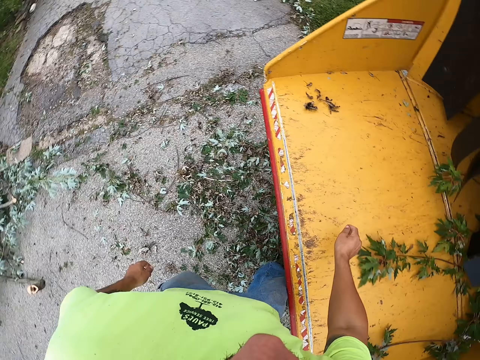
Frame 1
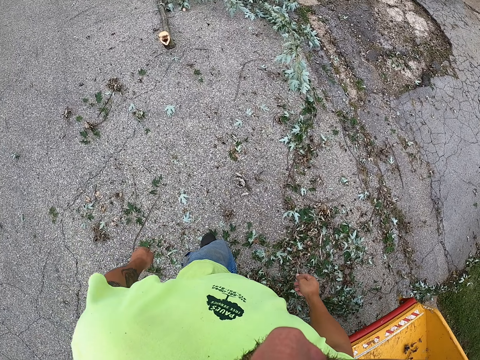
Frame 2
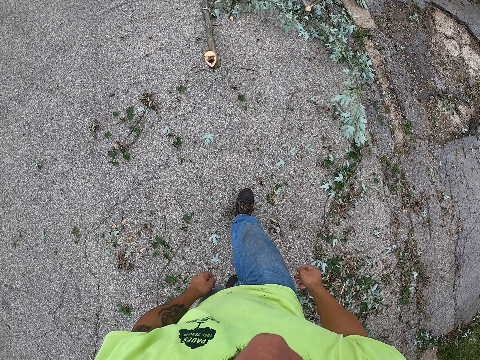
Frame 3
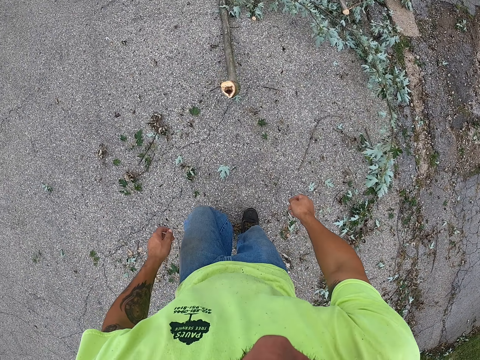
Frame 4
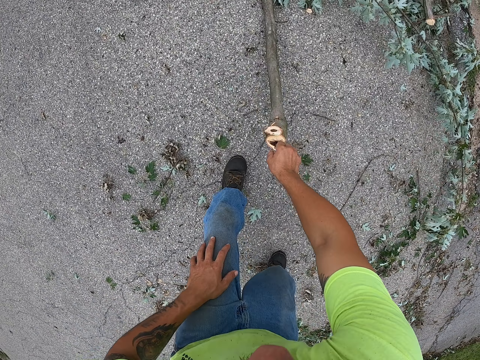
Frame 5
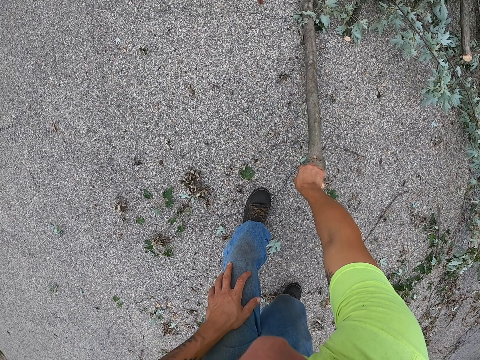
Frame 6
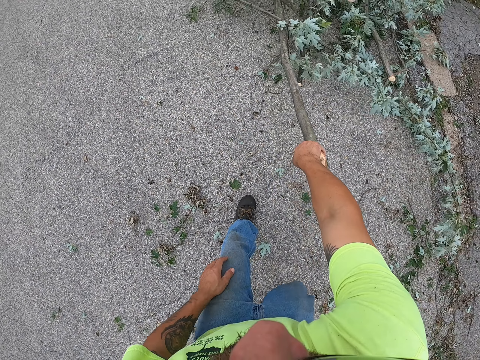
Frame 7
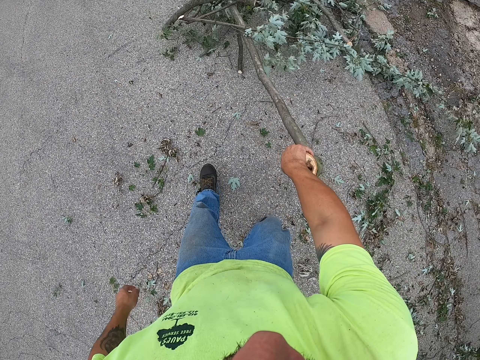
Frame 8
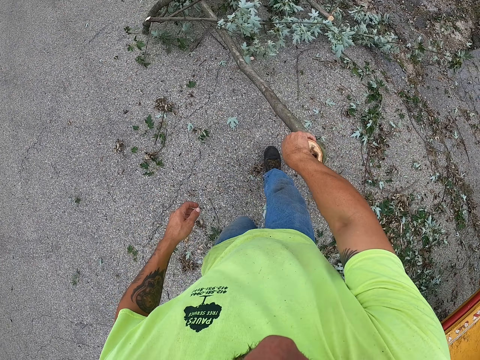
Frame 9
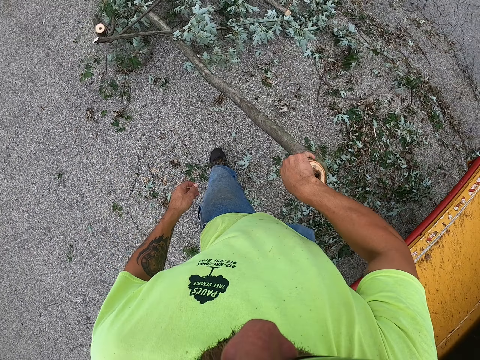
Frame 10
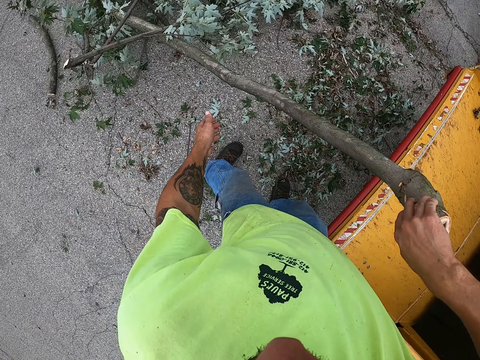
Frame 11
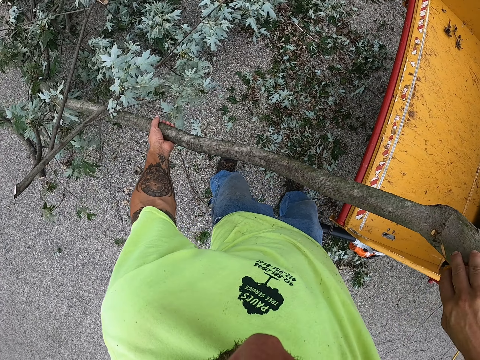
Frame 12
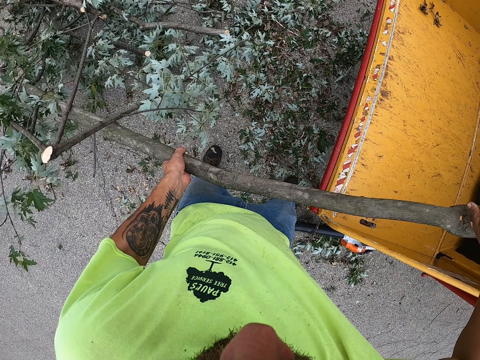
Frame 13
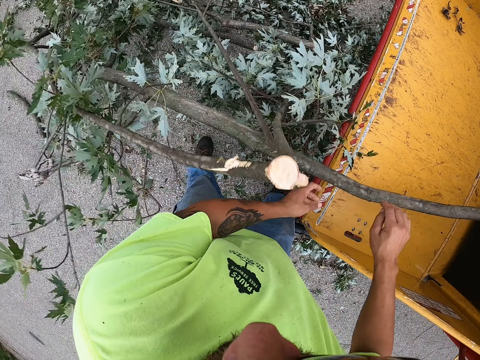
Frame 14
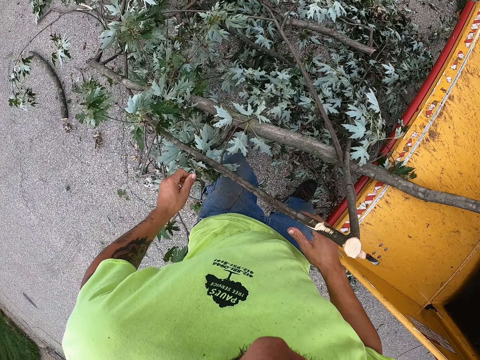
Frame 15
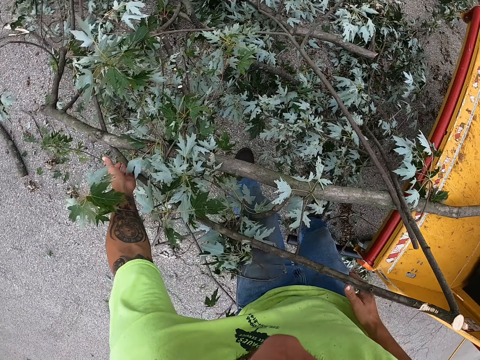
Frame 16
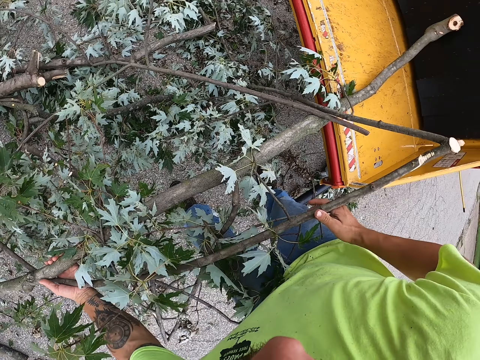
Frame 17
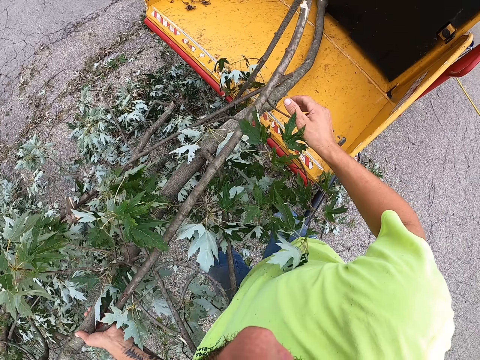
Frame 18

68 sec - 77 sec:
The camera wearer turns back and walks forward. He picks up a branch on the ground with his right hand. He drags the branch on the ground with his right hand. He walks backwards. He pulls up the tree branches. He puts the branch into the tree shredder or Vermeer stump grinder with both hands. He pushes the tree branches in the Vermeer stump grinder.

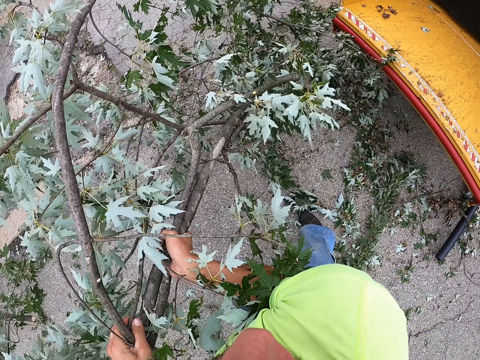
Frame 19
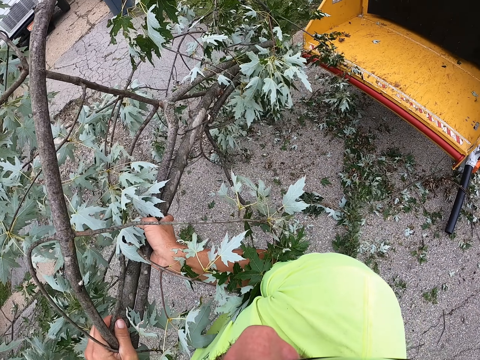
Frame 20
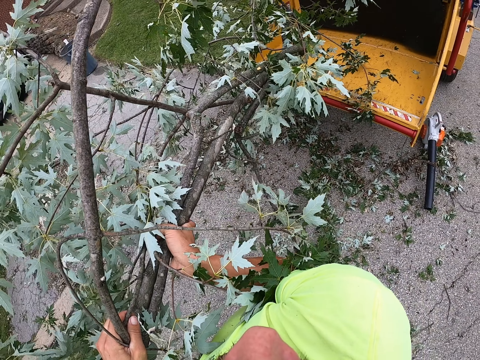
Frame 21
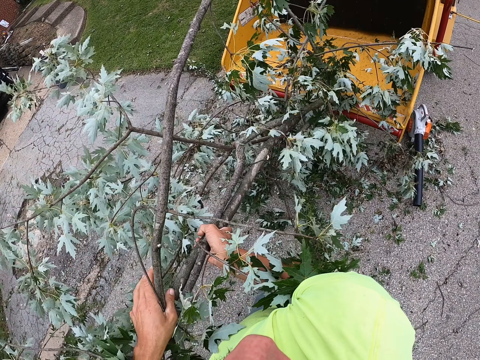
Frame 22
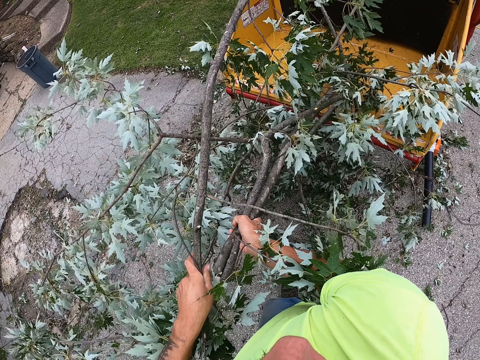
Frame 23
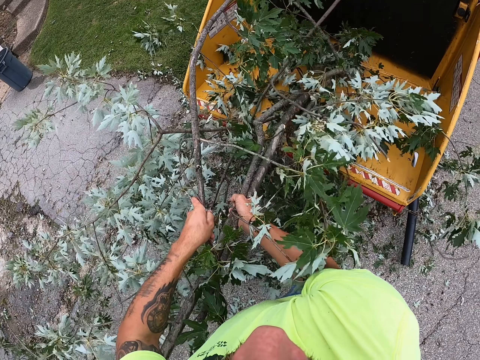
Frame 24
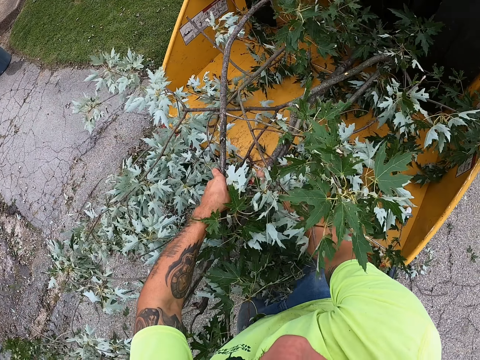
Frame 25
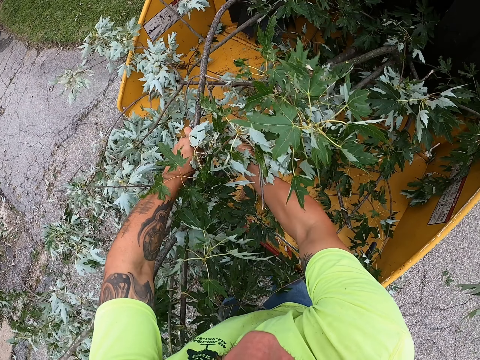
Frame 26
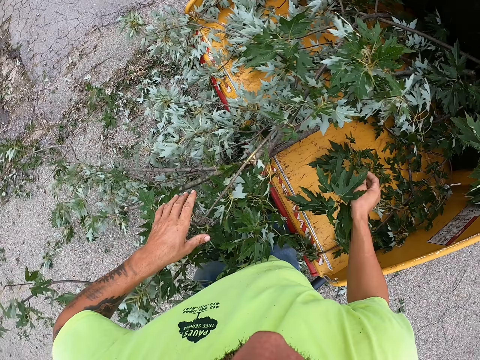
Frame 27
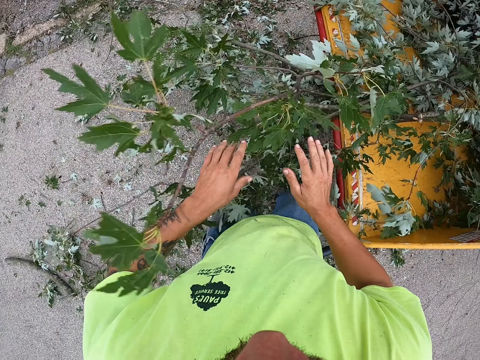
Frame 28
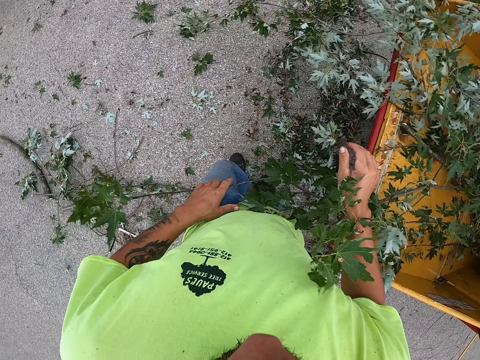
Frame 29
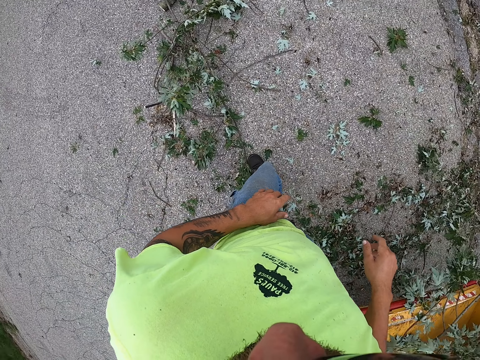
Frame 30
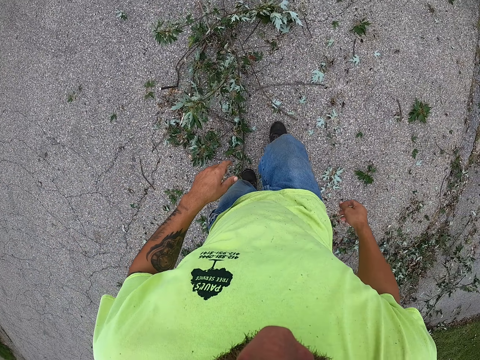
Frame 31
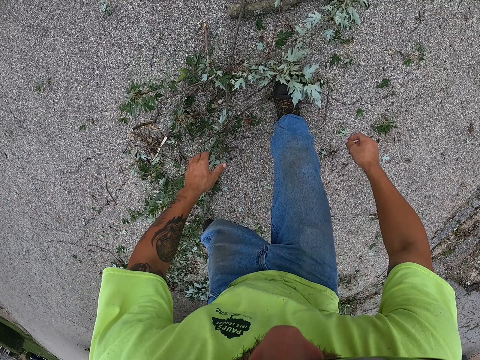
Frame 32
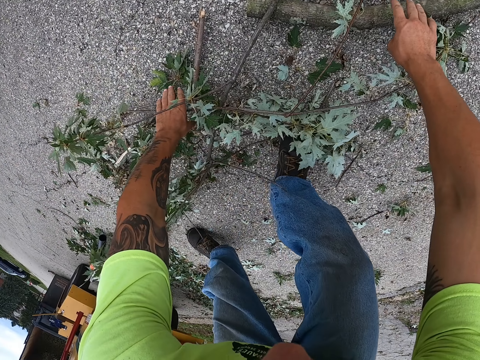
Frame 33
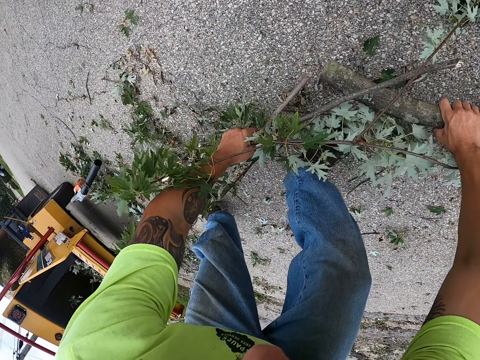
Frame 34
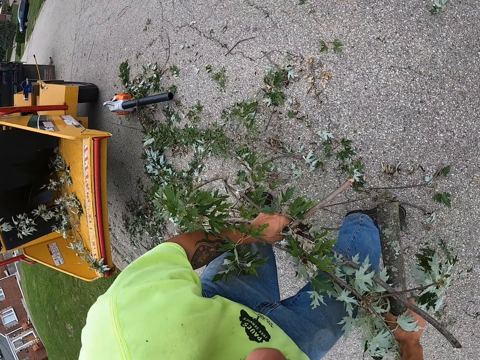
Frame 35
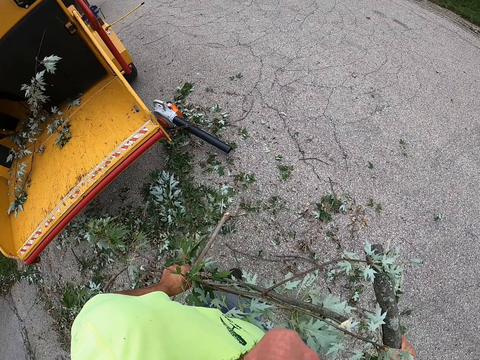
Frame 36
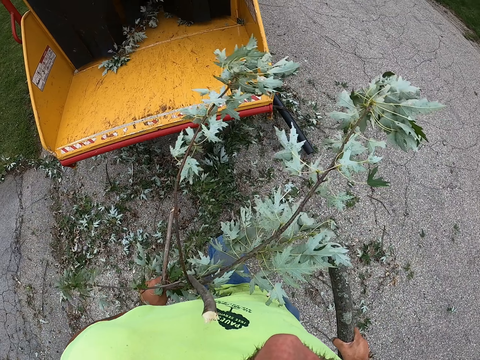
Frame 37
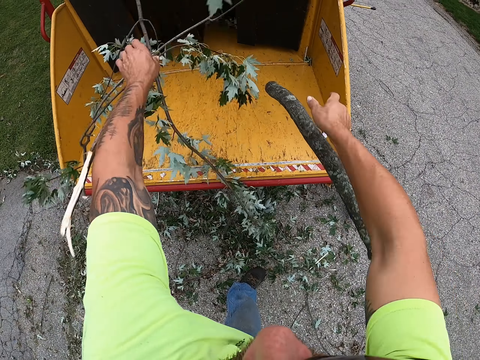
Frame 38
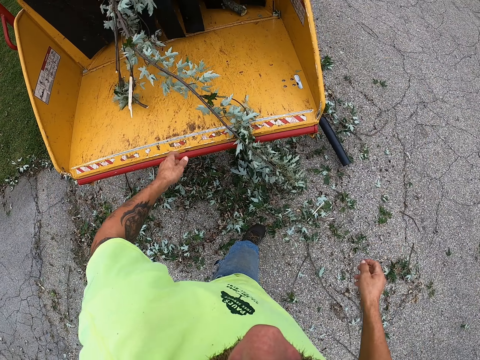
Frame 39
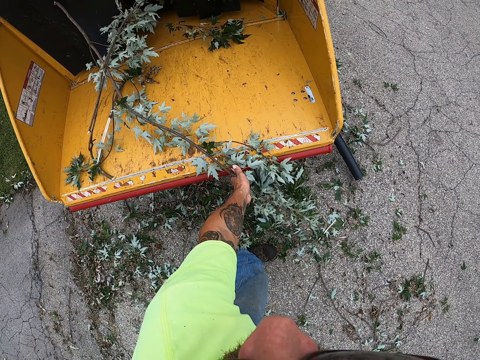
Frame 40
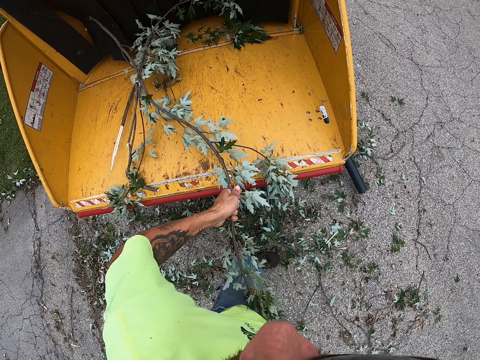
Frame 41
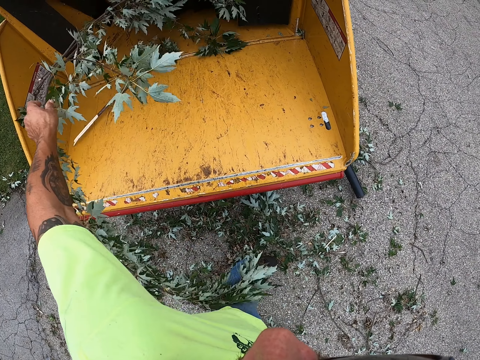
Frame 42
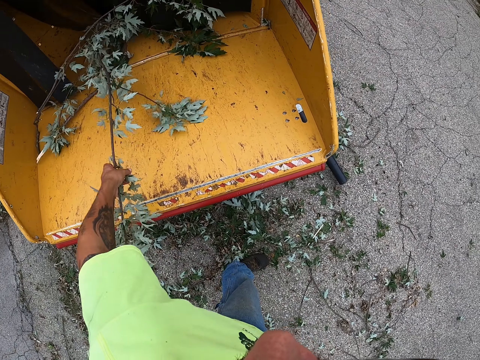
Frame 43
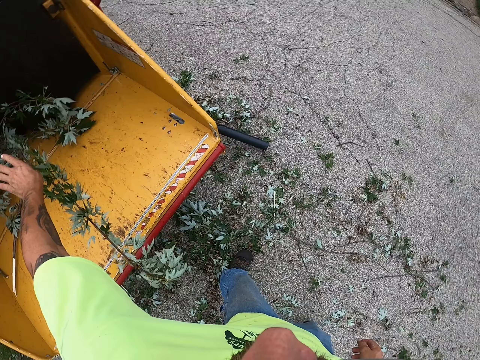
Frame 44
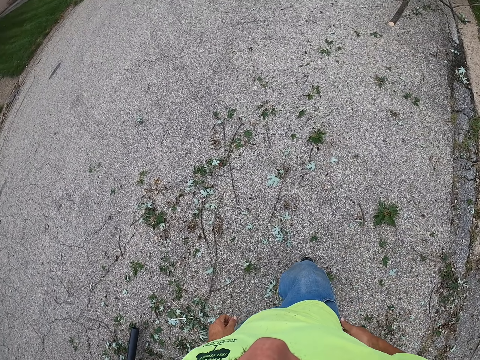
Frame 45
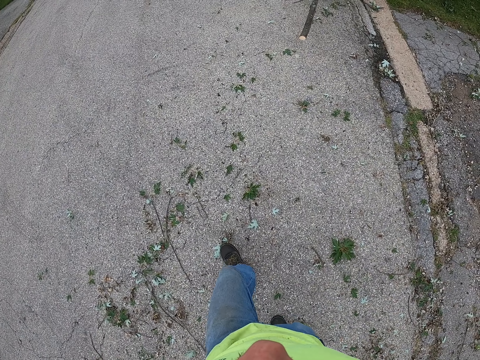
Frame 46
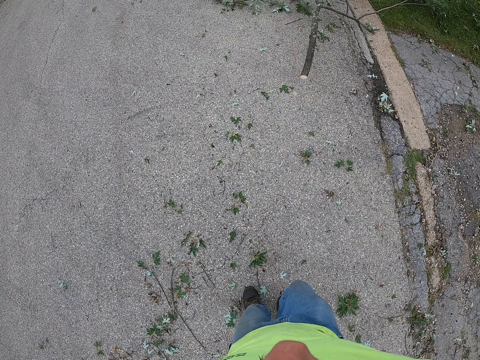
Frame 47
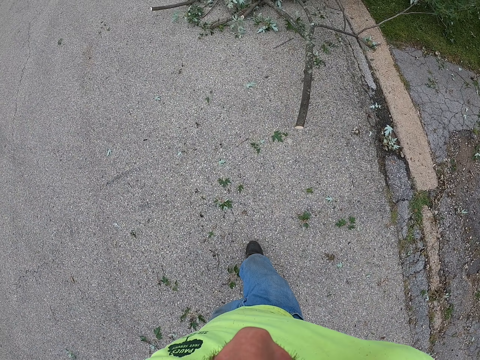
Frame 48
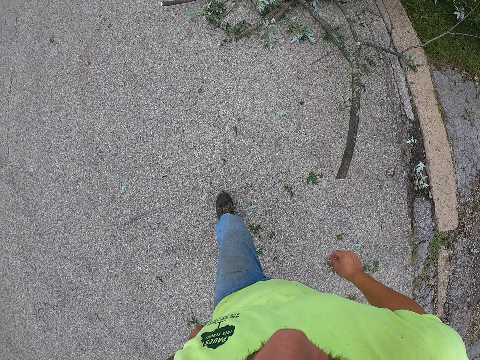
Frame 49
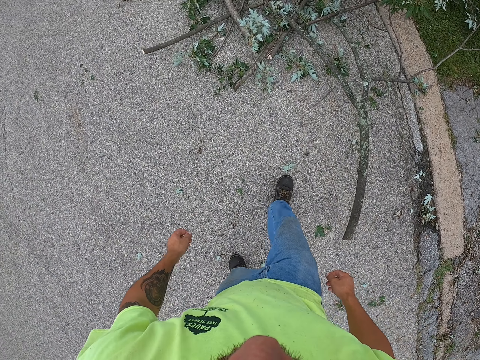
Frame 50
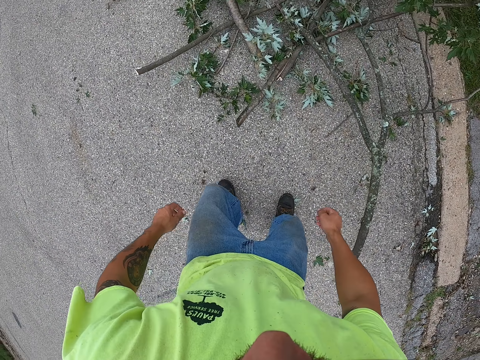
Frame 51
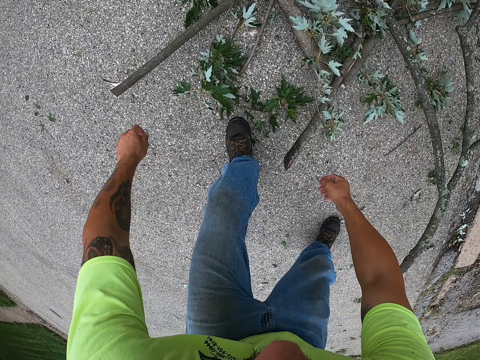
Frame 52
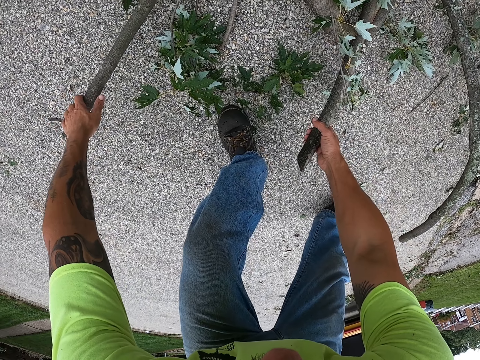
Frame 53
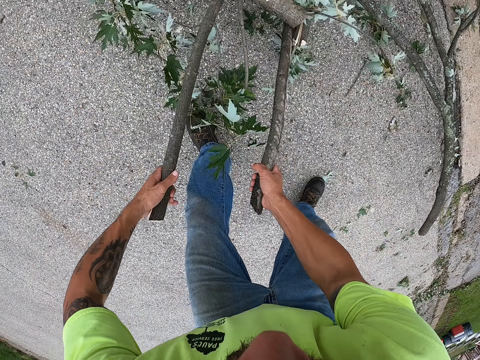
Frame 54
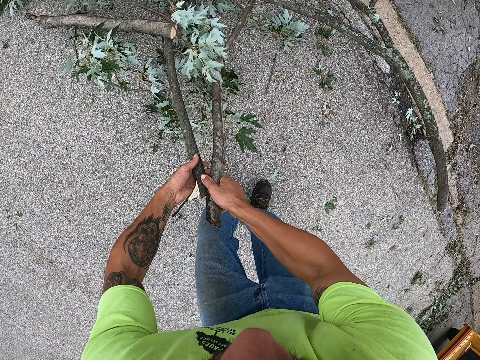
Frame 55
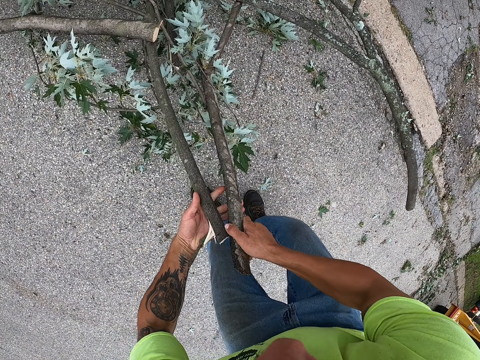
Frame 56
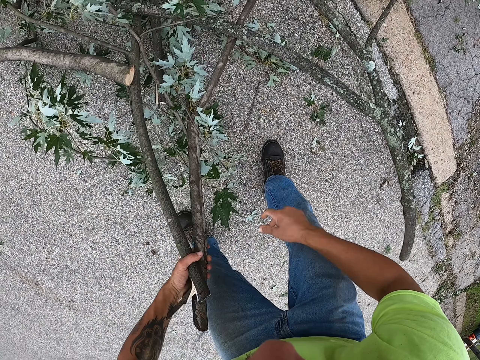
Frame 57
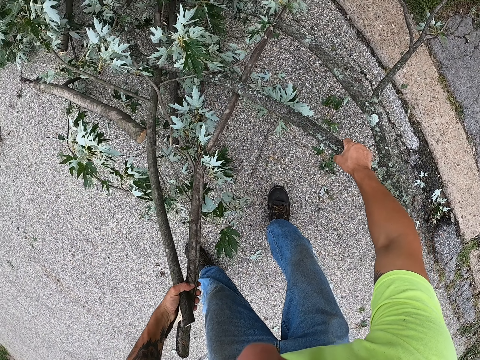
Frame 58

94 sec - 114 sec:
The camera wearer places the branches into the tree shredder with both hands. He turns back and walks forward. He picks up some branches on the ground with both hands. He turns back and walks forward. He throws the branches into the tree shredder with both hands. He picks up a branch on the tree shredder with his left hand. He pushes the branch into the tree shredder with his left hand. He turns back and walks forward. He picks up two branches on the ground with both hands. He places a branch from his right hand to his left hand.
